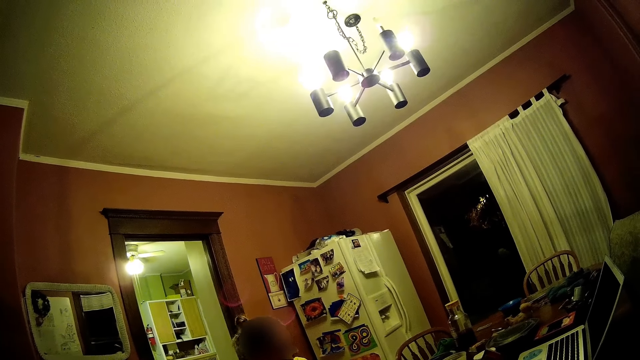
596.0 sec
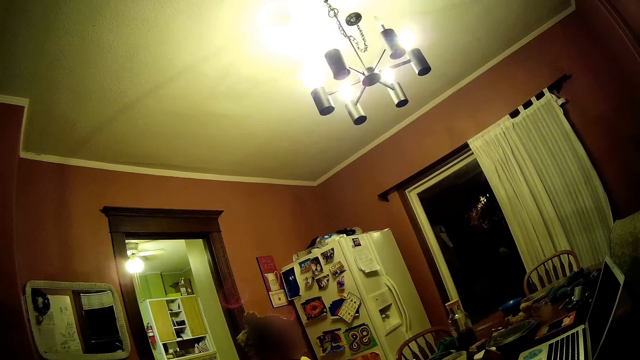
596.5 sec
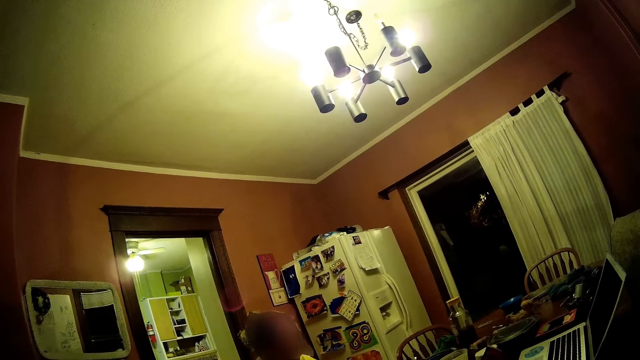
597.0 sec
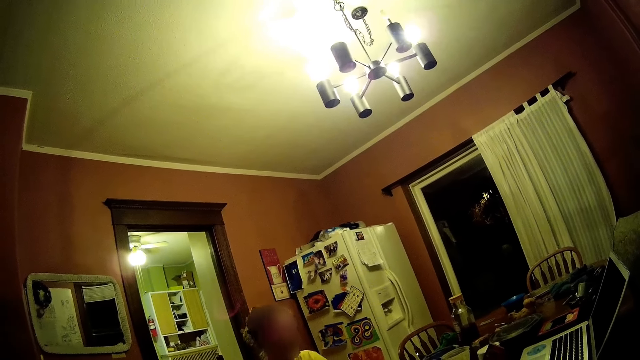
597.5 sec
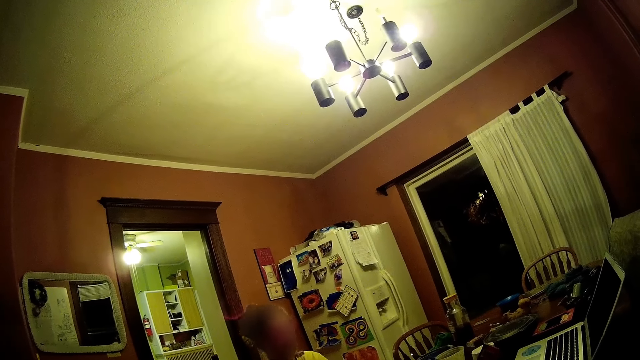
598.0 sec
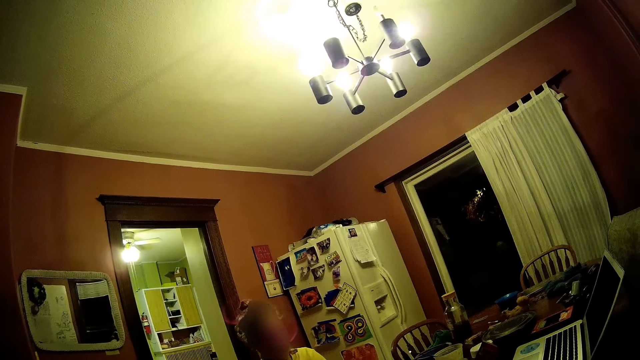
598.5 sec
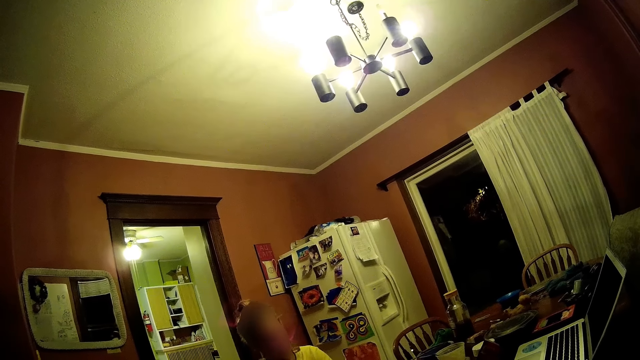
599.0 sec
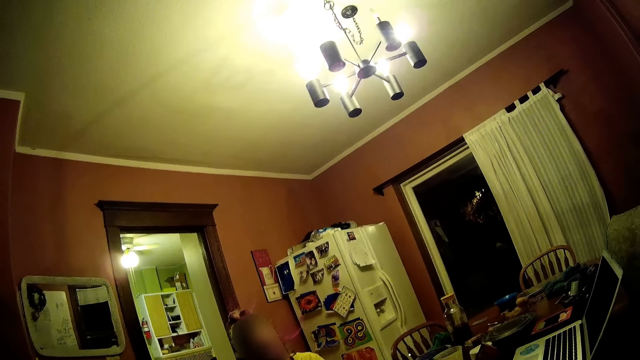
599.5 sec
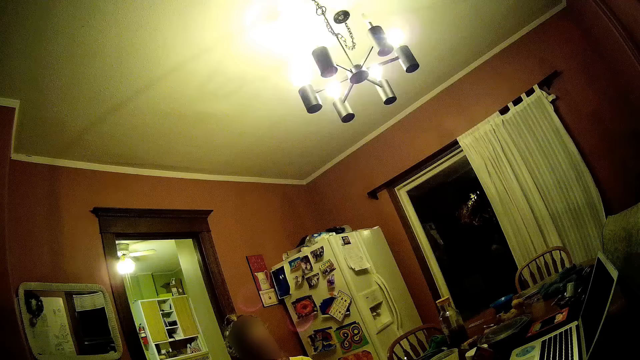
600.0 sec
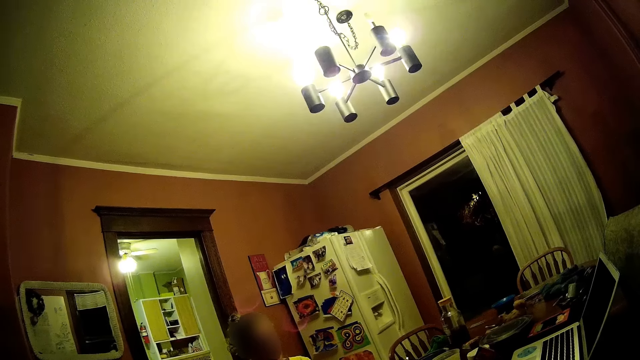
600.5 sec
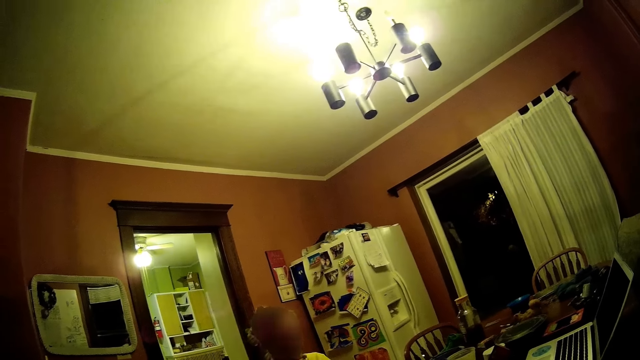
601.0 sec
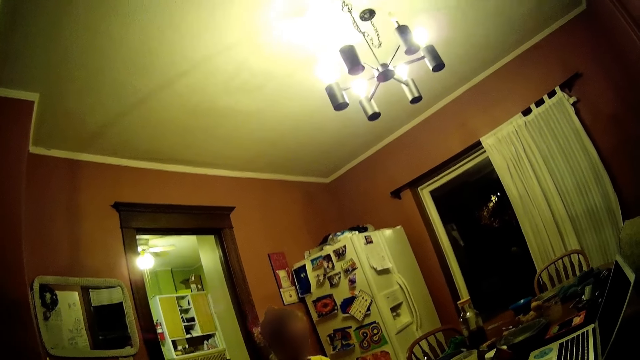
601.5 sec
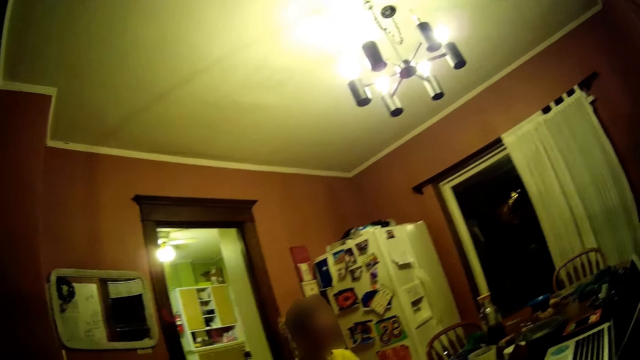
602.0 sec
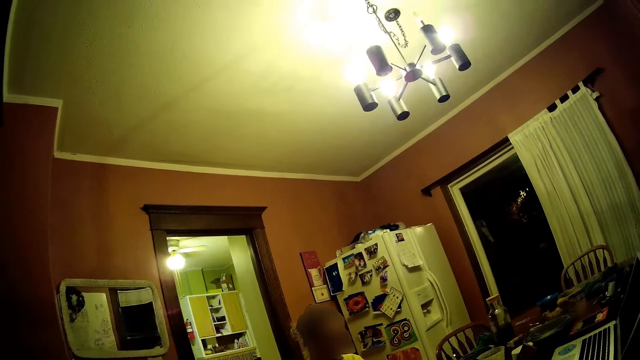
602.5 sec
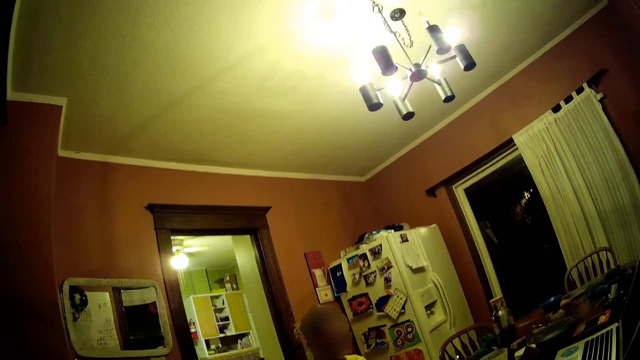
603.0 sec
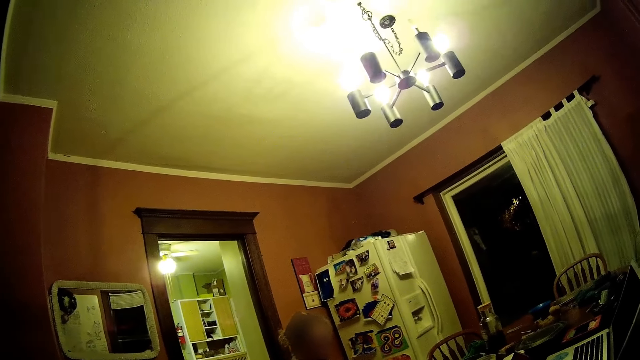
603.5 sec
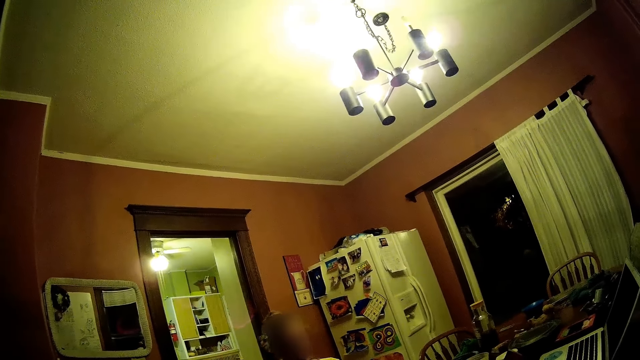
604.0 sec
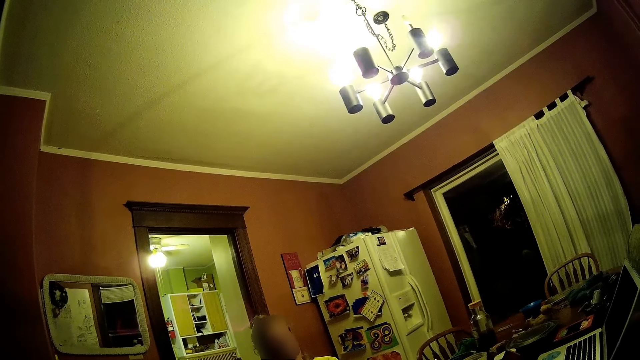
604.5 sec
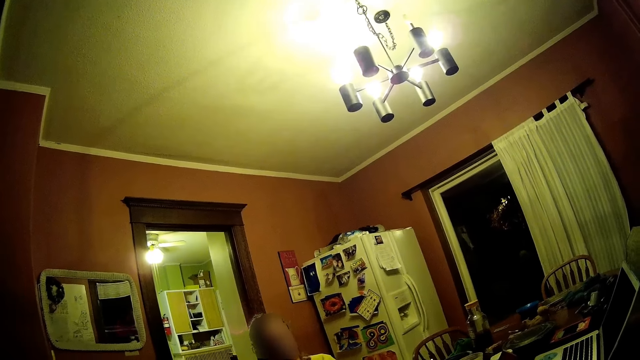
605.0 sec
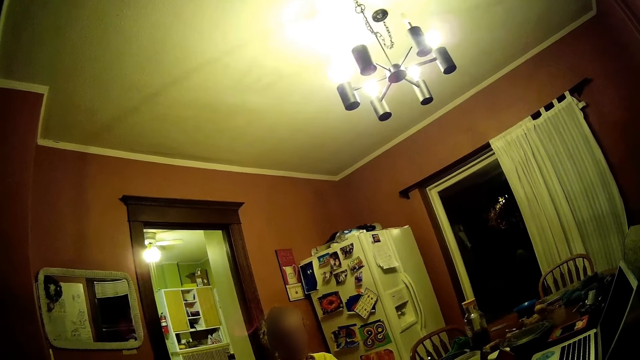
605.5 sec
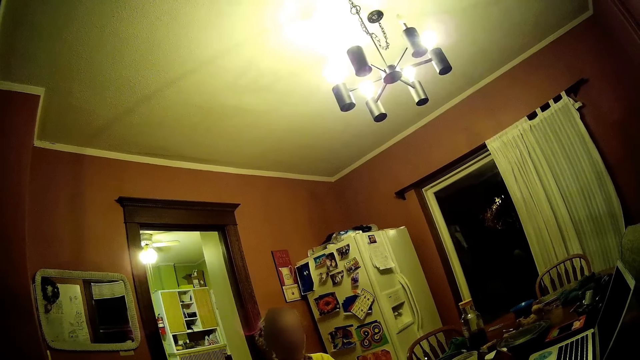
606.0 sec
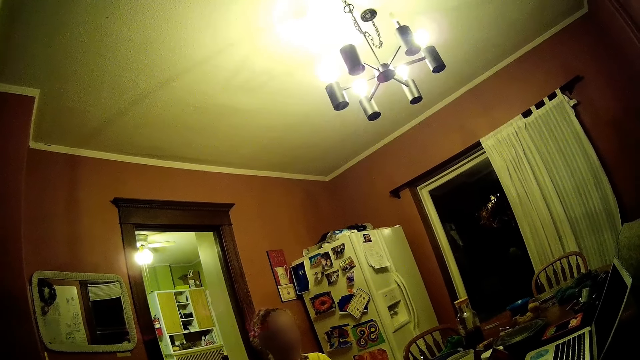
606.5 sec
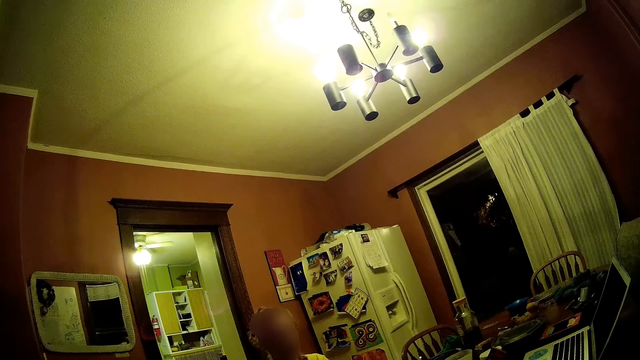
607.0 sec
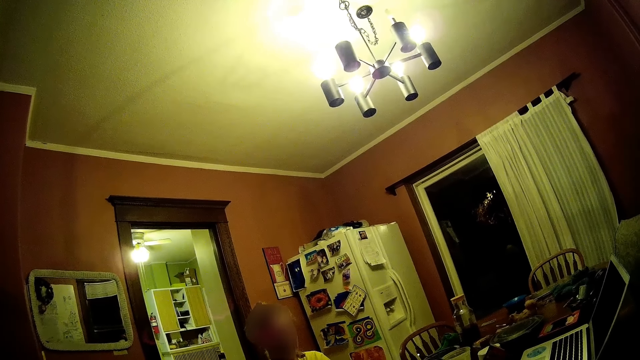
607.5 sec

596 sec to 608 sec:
The camera wearer looks around. They look around again.

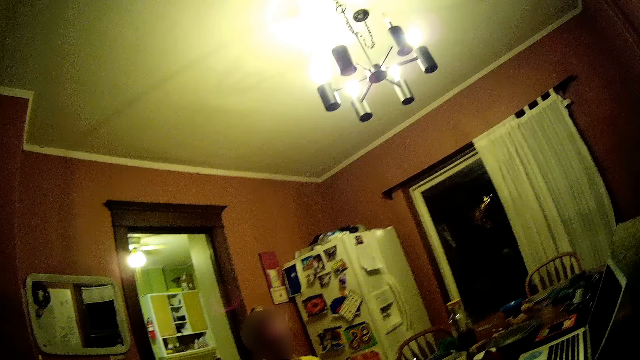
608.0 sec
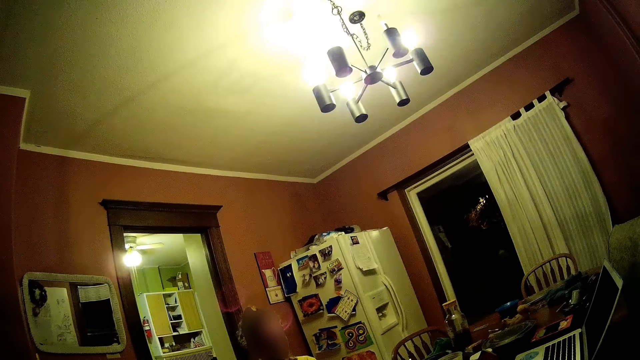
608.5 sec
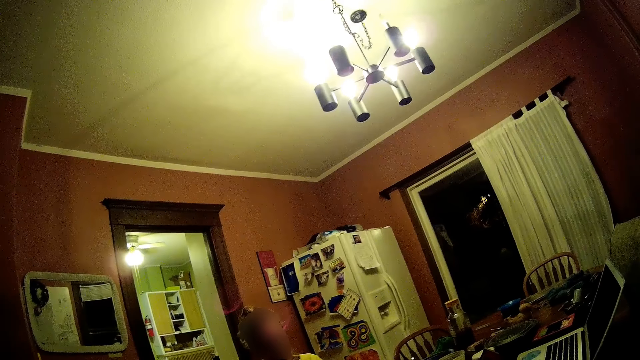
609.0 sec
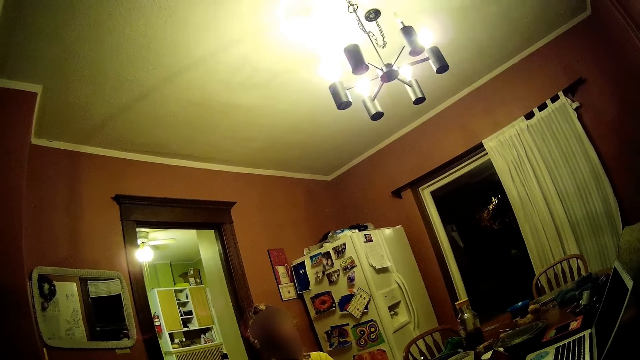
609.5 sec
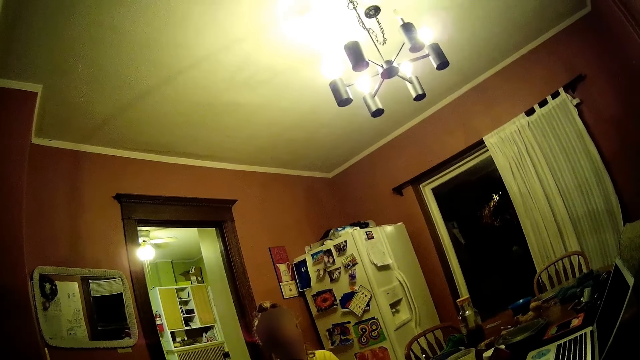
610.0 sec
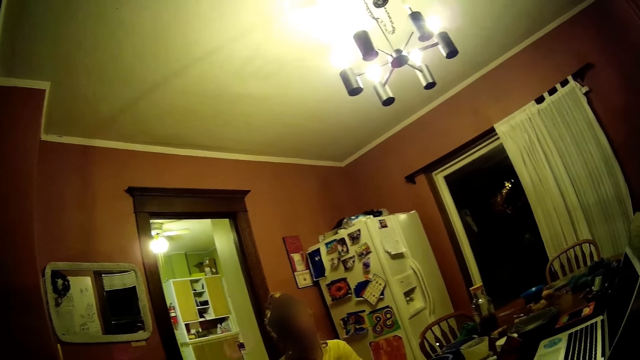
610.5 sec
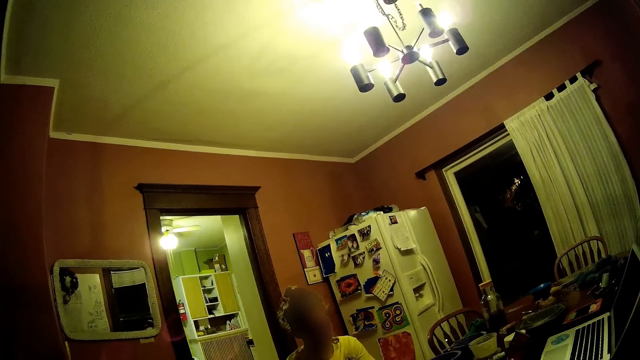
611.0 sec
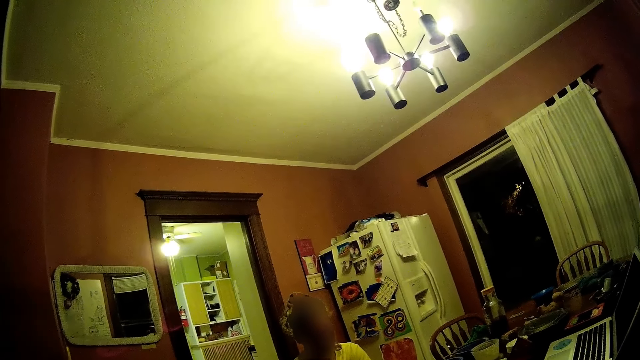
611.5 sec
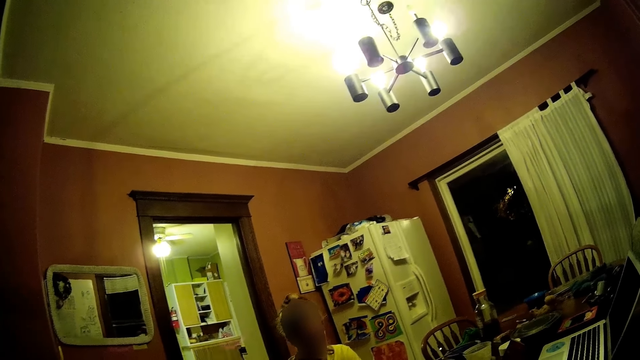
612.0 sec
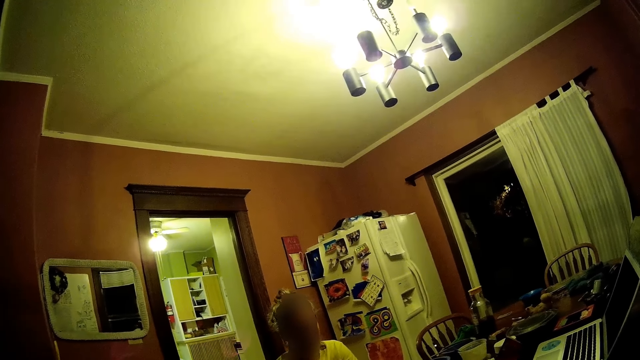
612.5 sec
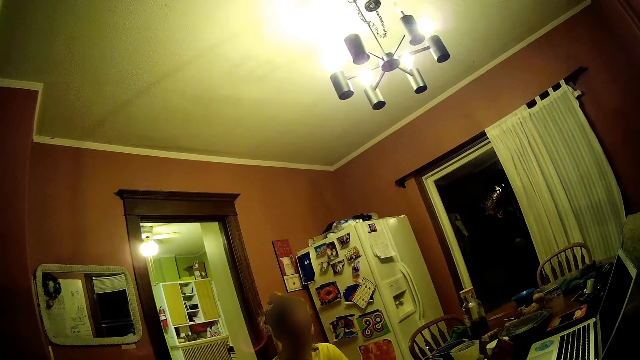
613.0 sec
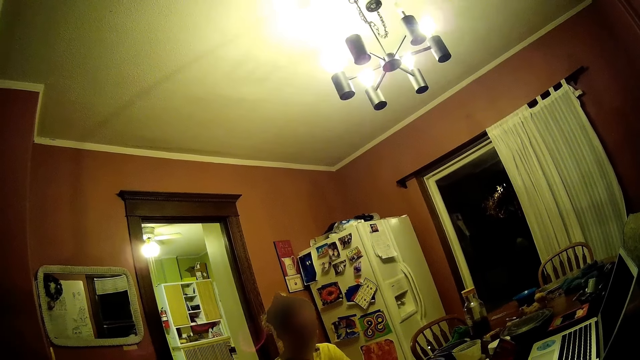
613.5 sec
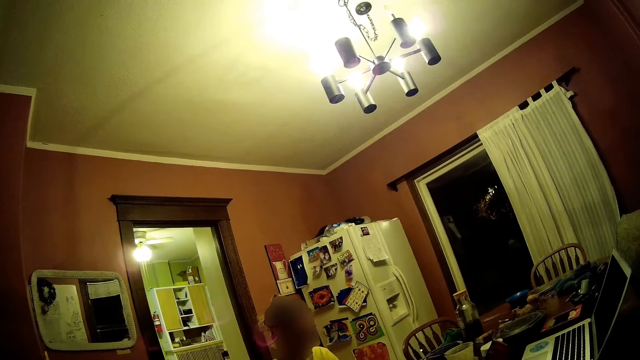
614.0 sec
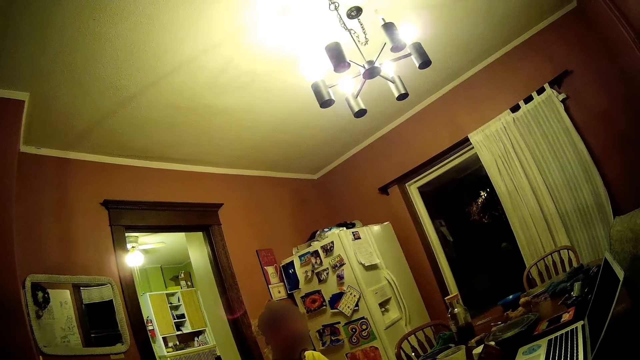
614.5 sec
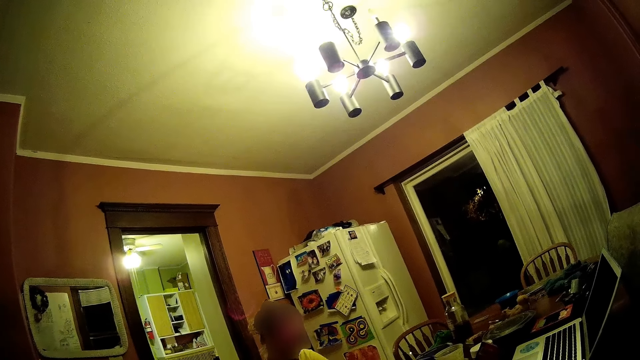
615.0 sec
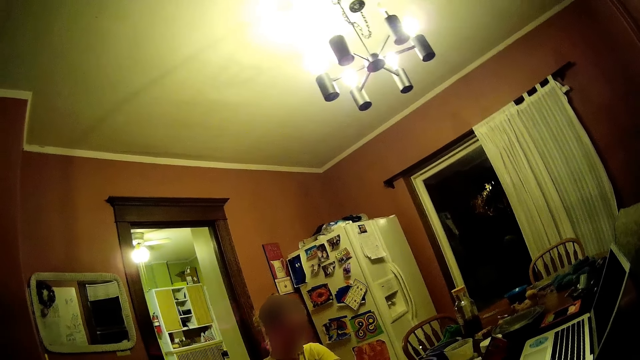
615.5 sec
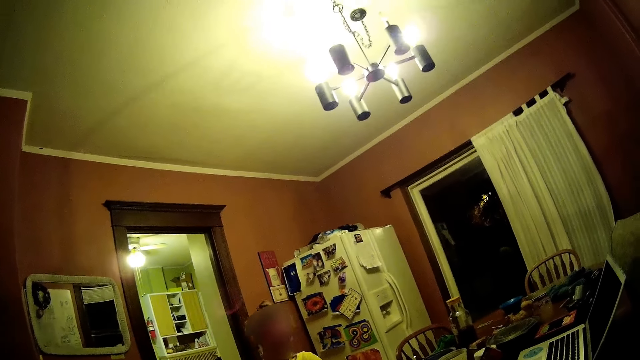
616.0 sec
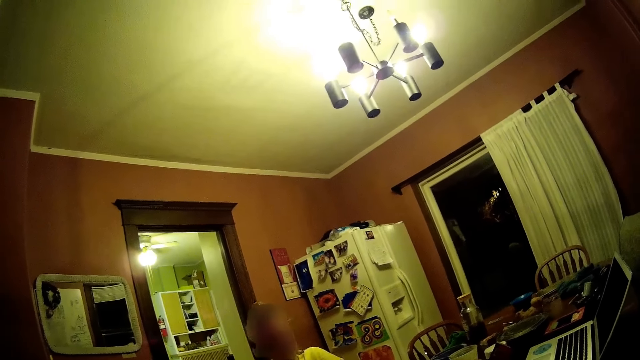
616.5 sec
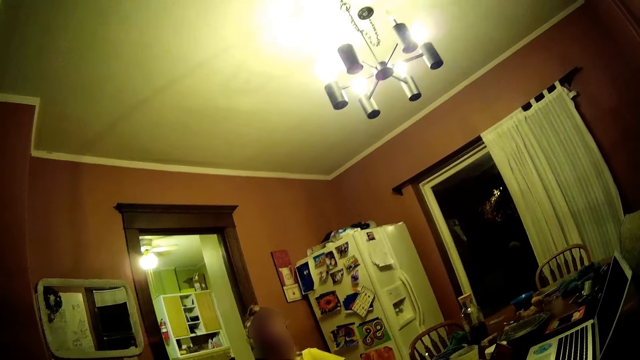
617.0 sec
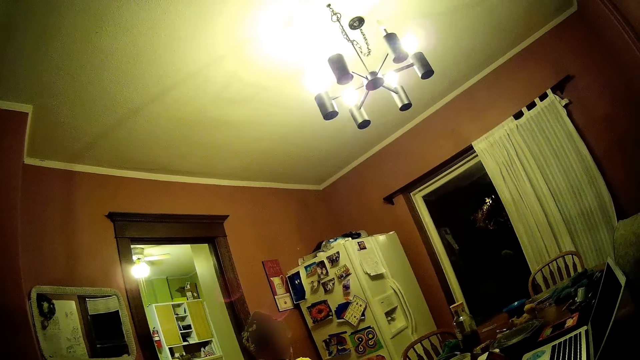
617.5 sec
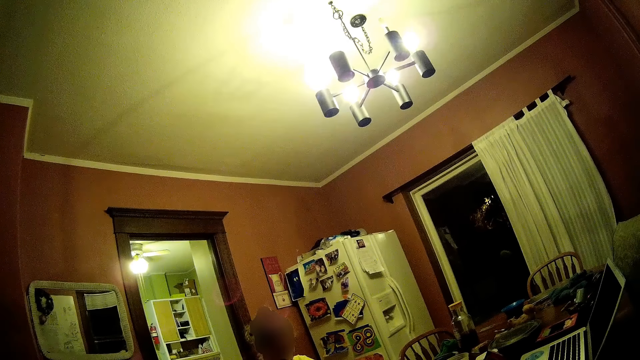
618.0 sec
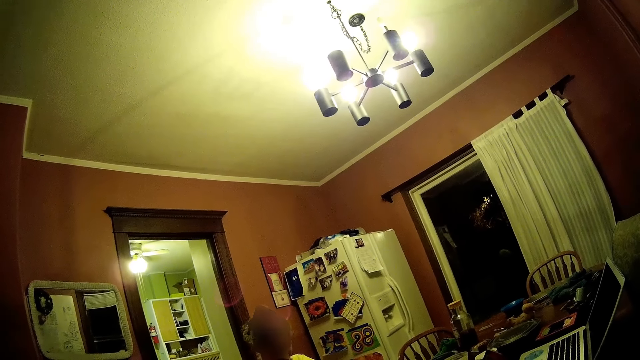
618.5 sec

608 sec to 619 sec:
The camera wearer looks around.
